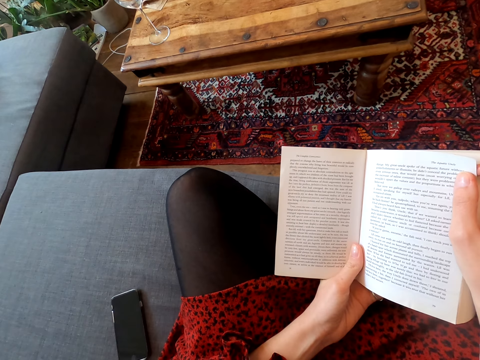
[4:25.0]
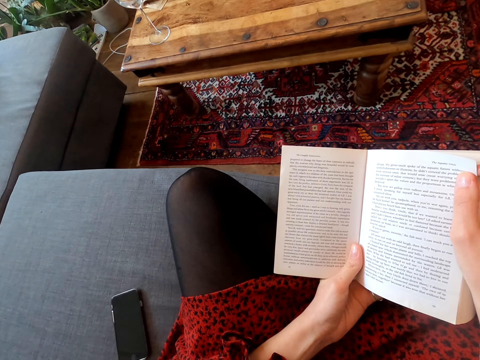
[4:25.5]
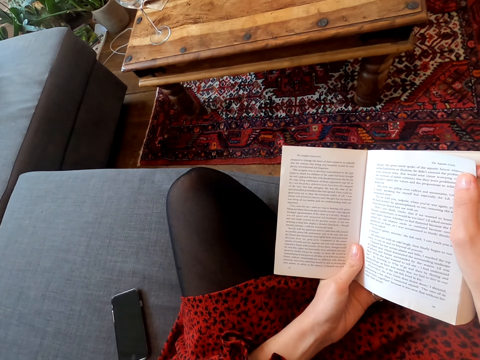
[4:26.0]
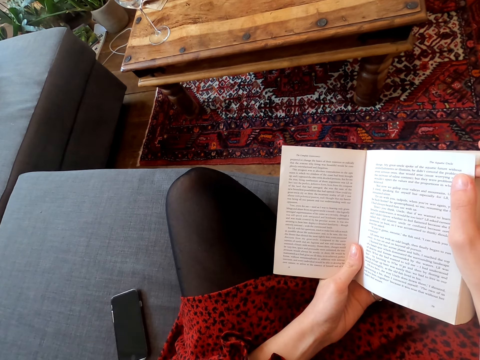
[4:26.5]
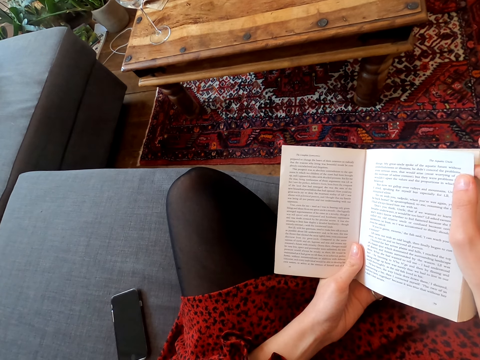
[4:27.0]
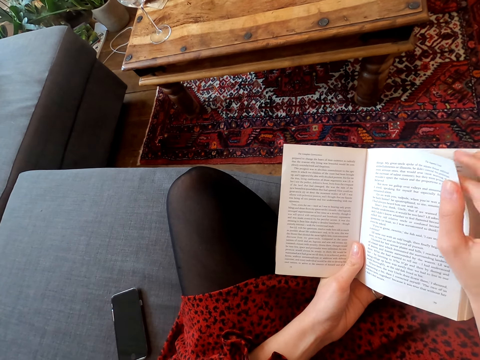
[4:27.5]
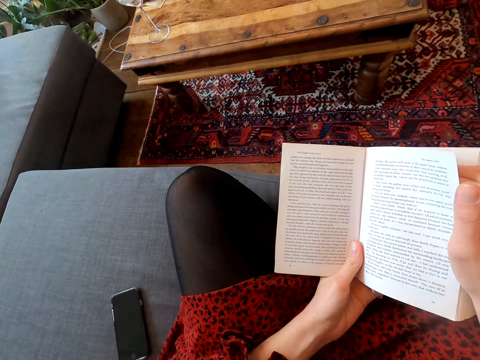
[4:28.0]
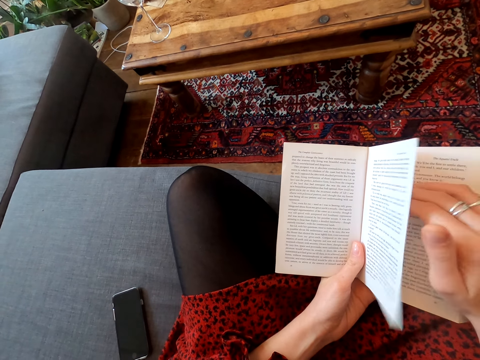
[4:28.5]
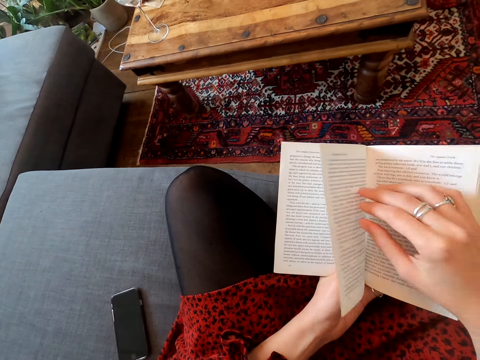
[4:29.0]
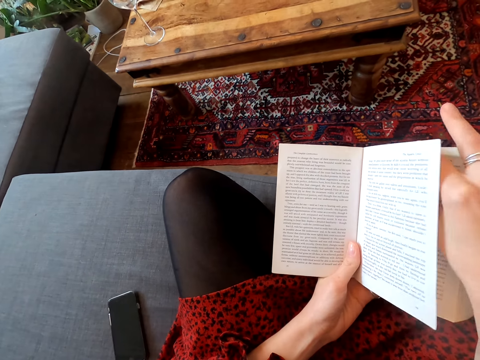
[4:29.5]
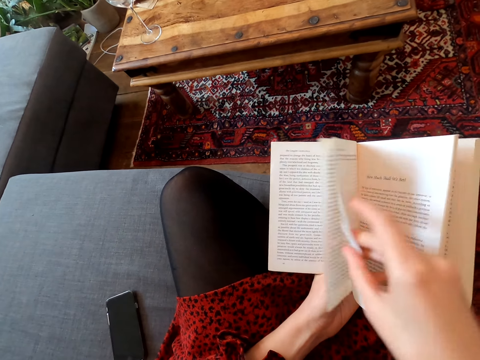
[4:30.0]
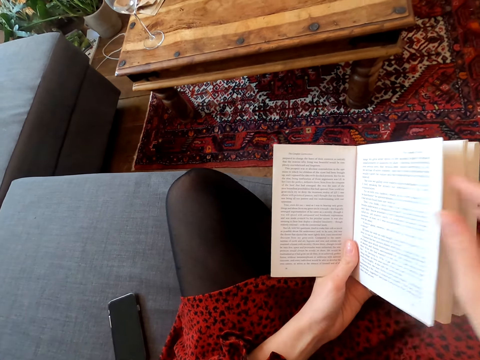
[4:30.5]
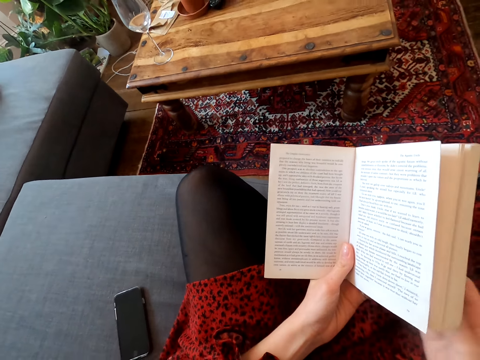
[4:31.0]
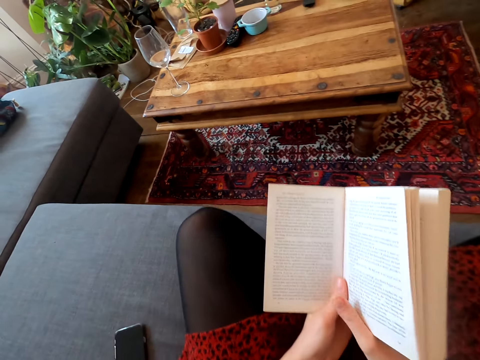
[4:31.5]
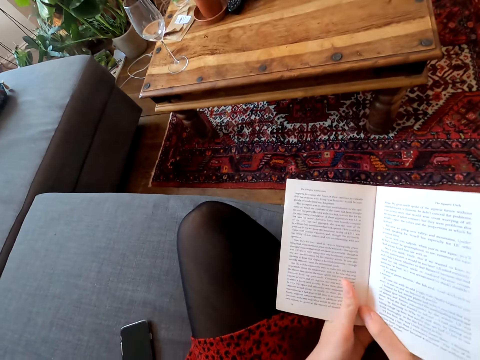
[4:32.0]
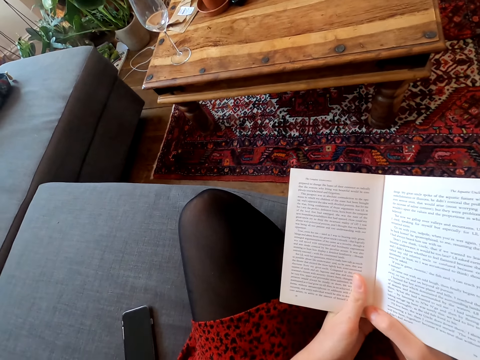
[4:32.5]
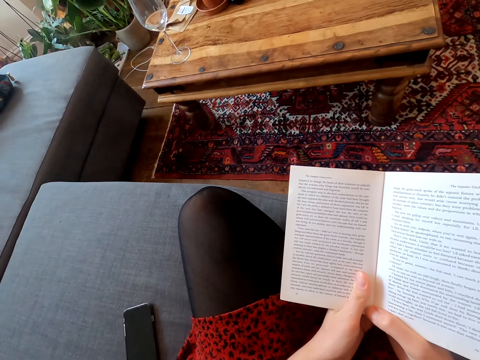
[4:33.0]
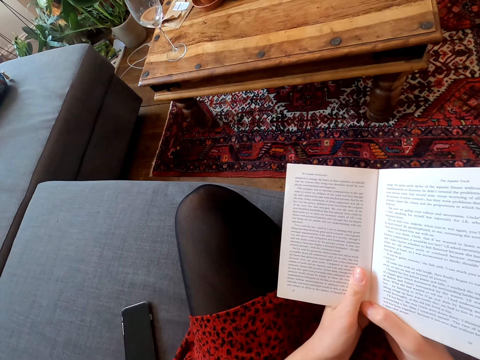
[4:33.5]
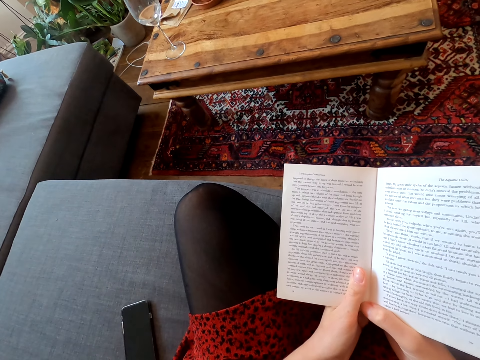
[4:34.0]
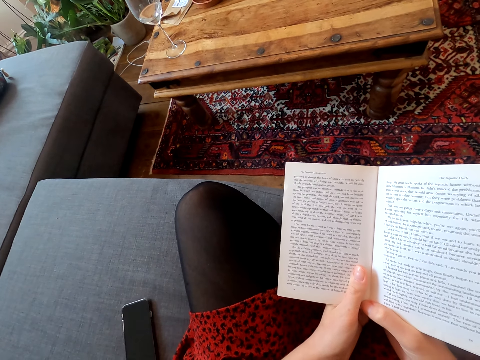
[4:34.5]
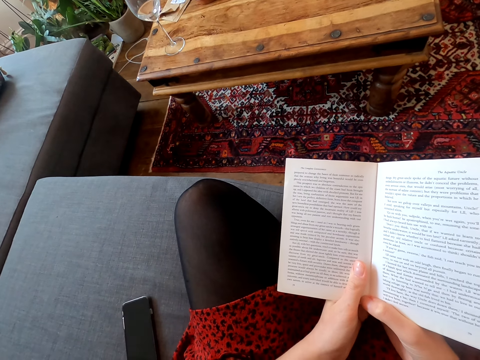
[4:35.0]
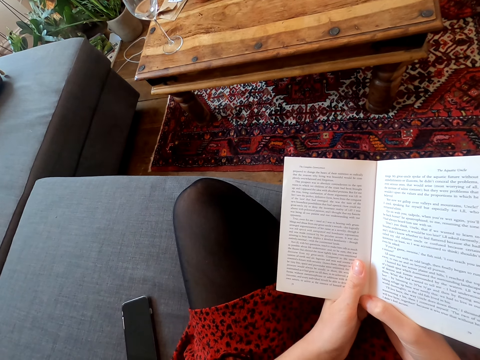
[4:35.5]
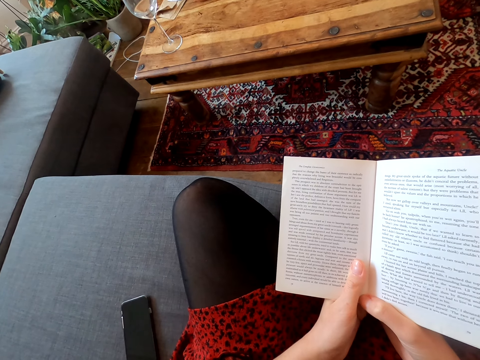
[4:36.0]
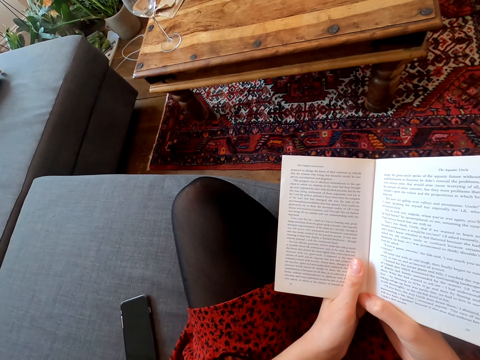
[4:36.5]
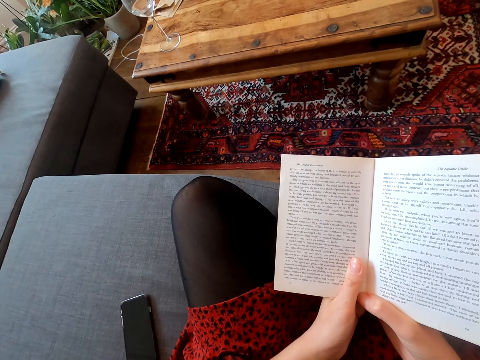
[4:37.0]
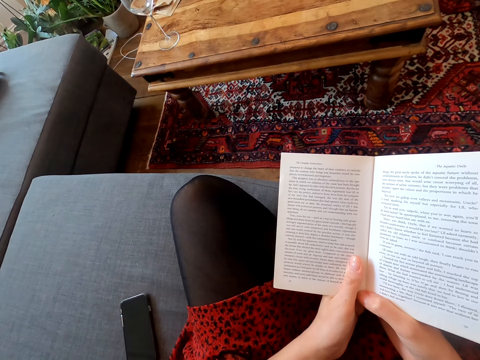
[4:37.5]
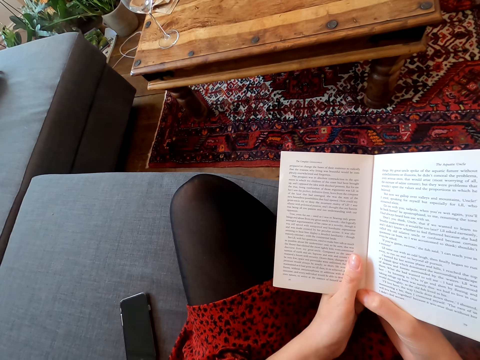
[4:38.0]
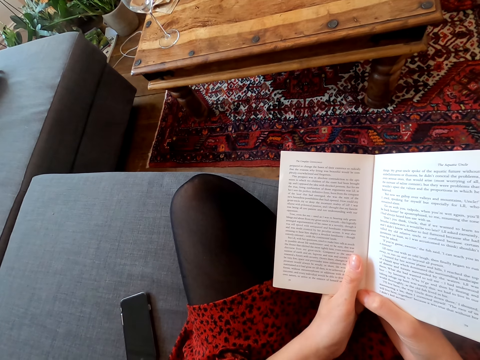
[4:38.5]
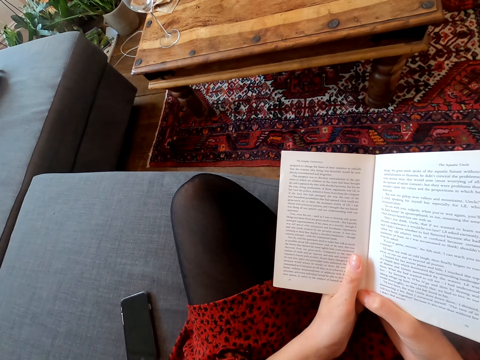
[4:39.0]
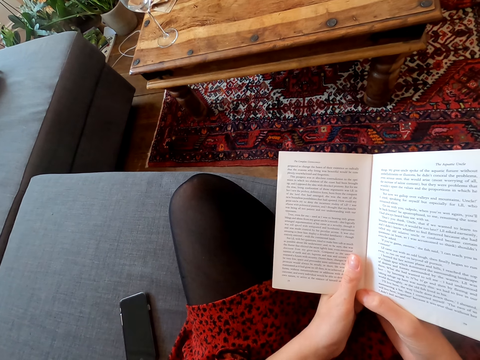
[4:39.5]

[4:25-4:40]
The camera wearer turns the pages over. They read the novel.

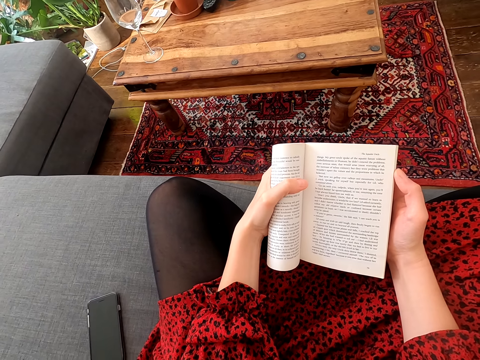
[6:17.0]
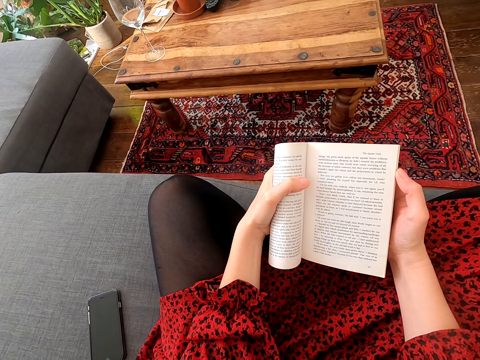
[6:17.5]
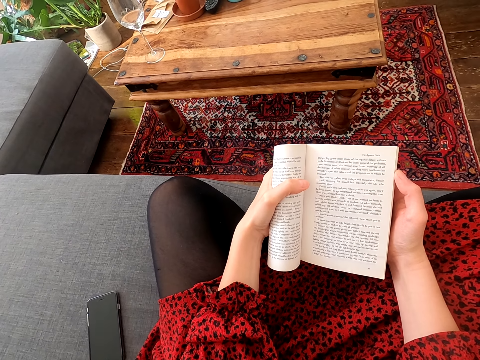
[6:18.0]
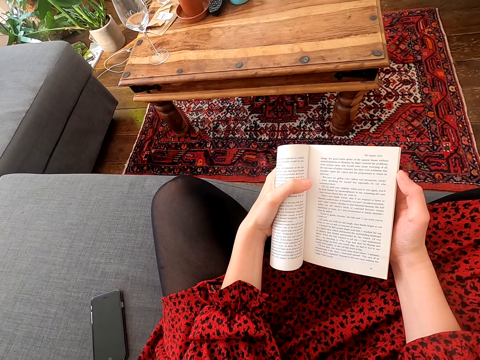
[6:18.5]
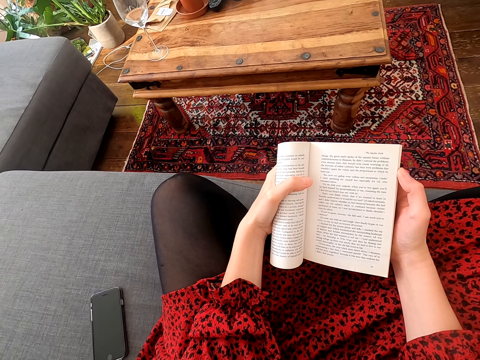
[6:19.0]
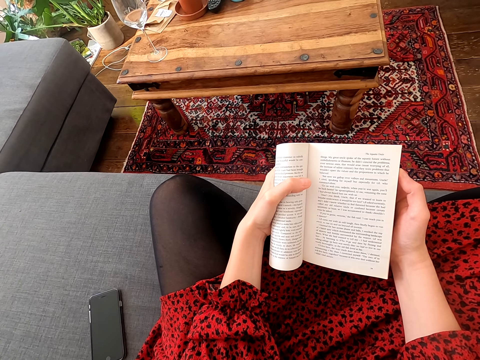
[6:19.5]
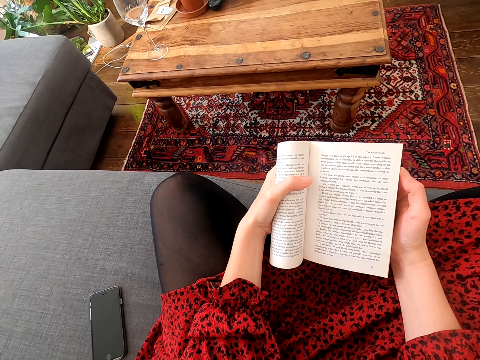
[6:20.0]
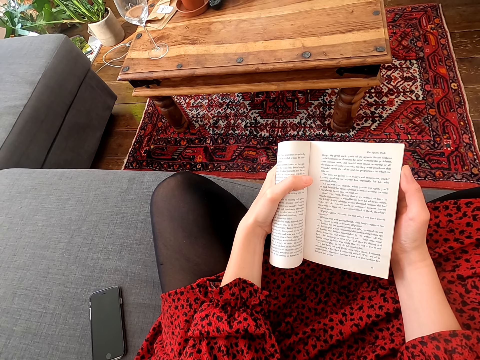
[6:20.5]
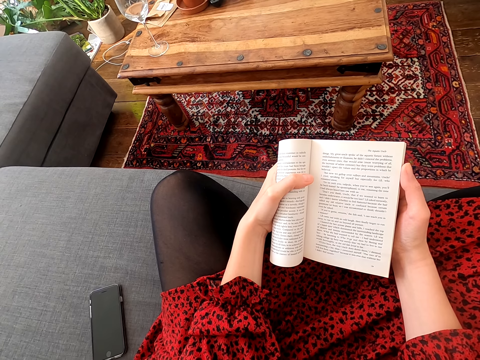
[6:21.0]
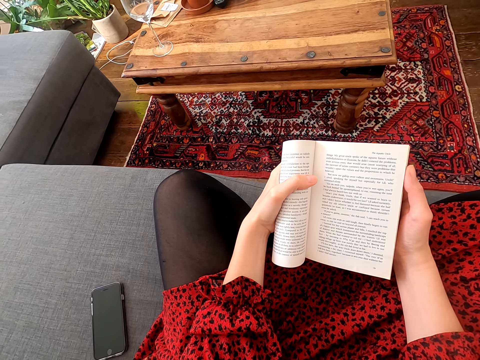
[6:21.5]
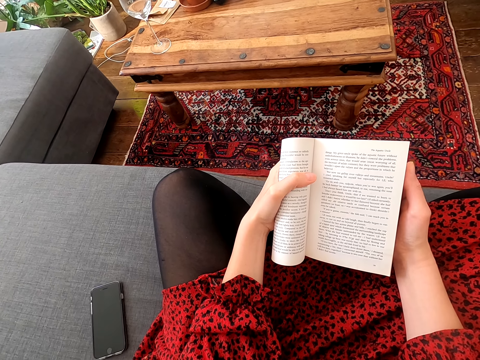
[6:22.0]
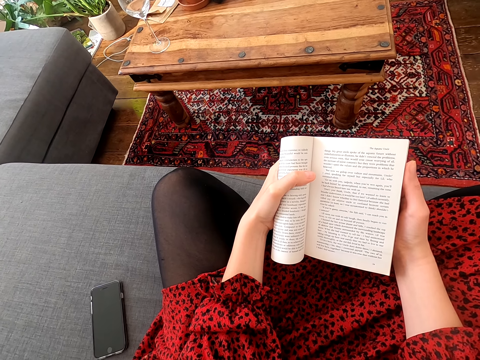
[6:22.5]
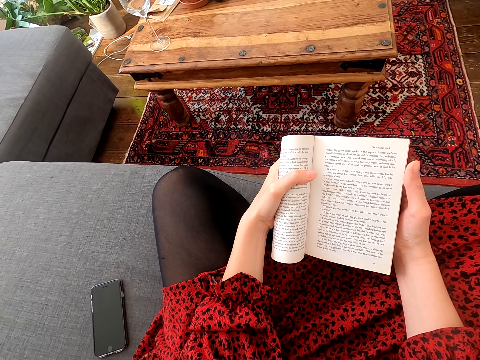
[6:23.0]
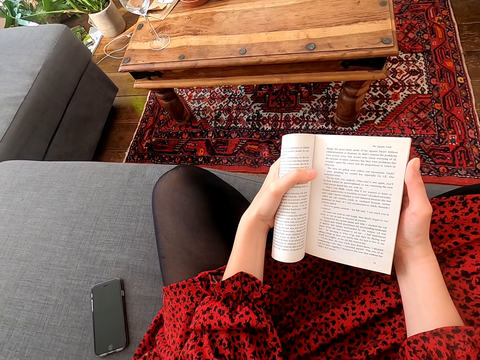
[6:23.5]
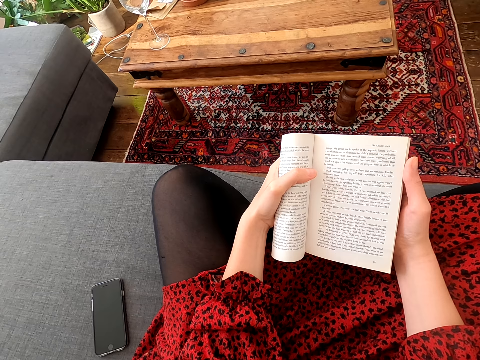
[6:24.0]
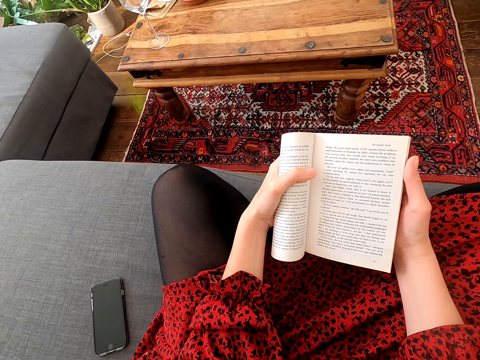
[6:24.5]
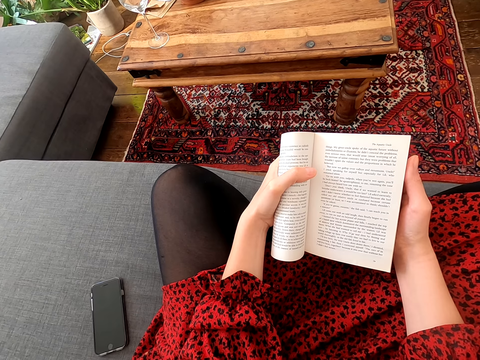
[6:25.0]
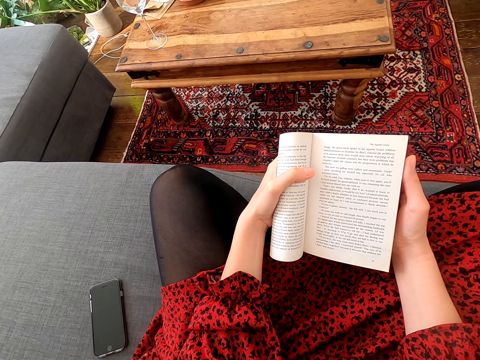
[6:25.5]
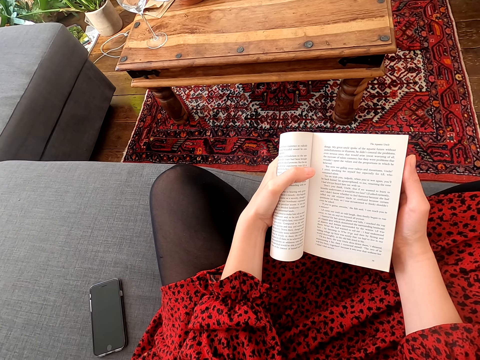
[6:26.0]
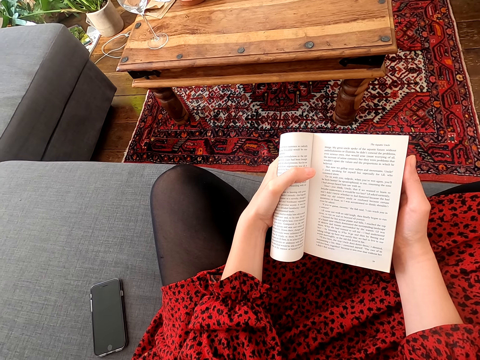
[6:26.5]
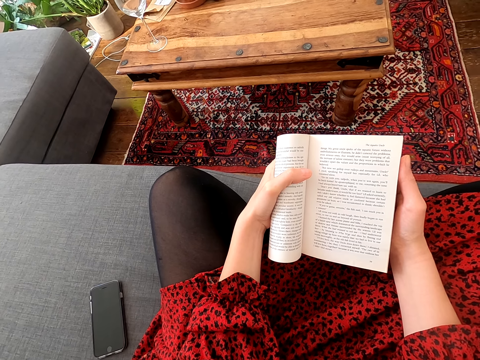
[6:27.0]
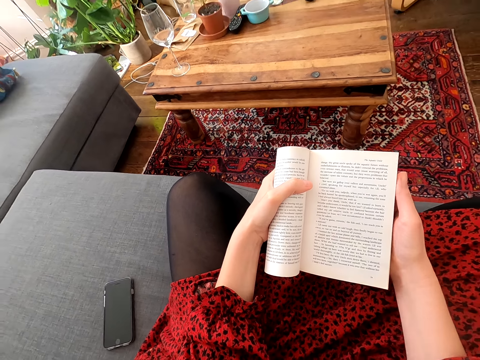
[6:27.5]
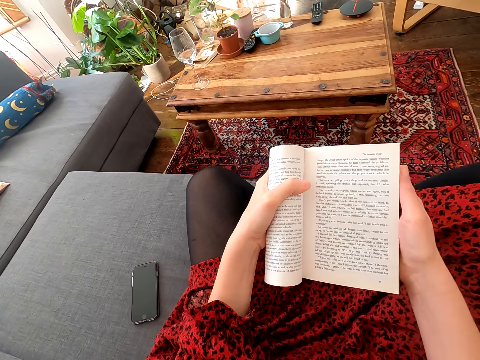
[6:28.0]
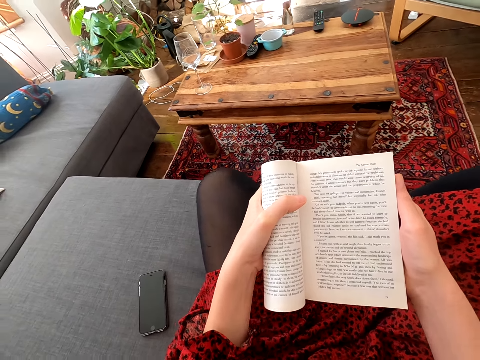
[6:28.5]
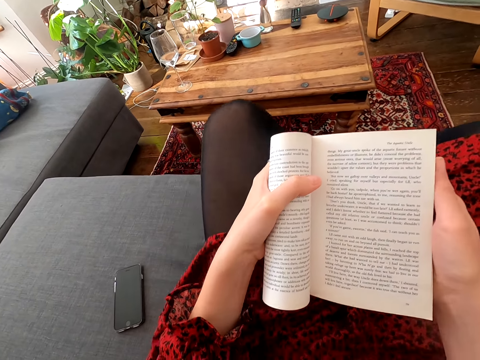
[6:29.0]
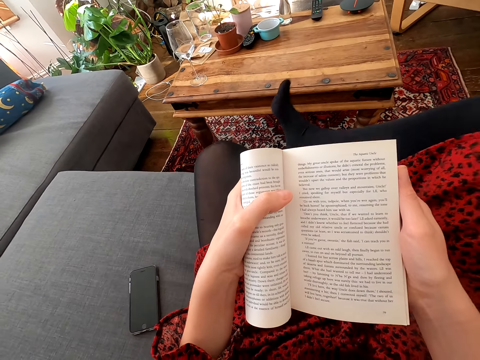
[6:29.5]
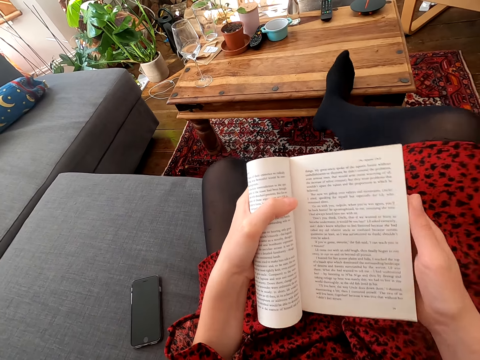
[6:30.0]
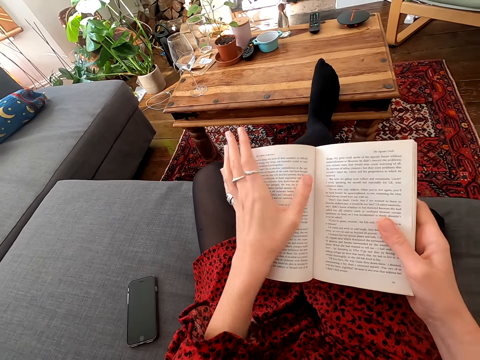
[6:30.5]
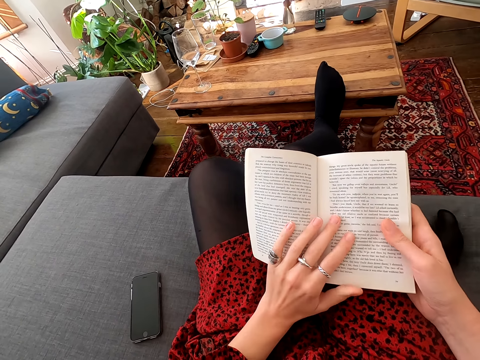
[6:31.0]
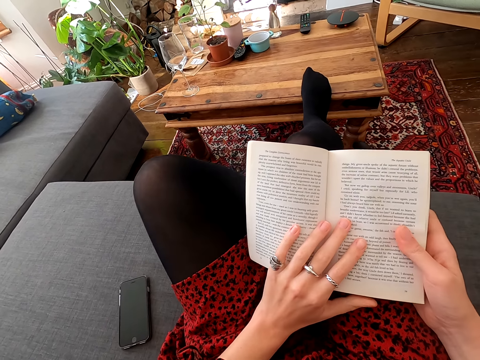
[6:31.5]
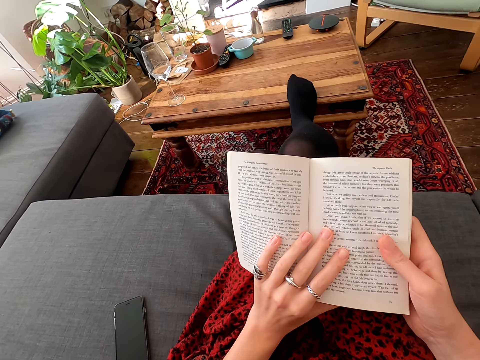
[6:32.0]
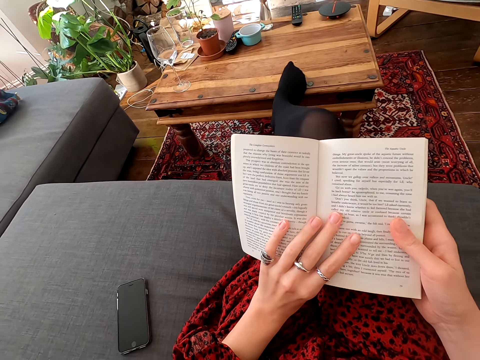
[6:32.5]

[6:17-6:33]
The camera wearer reads the book. She places her leg on the table. She steps on the stool. She reads the novel.
